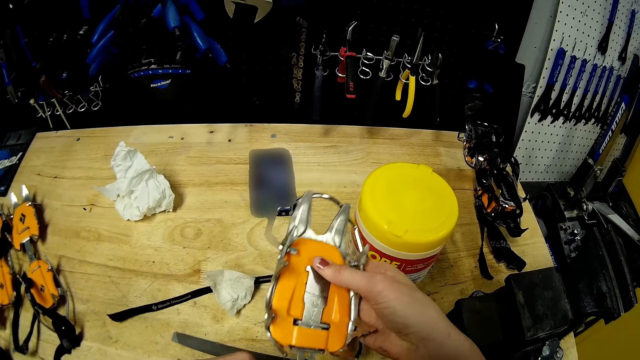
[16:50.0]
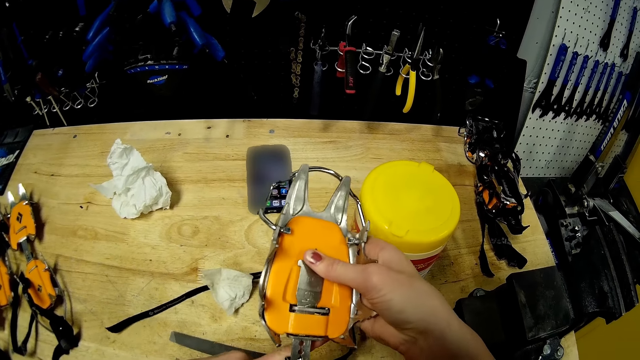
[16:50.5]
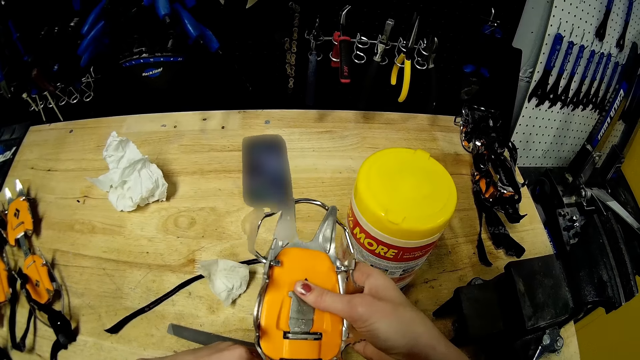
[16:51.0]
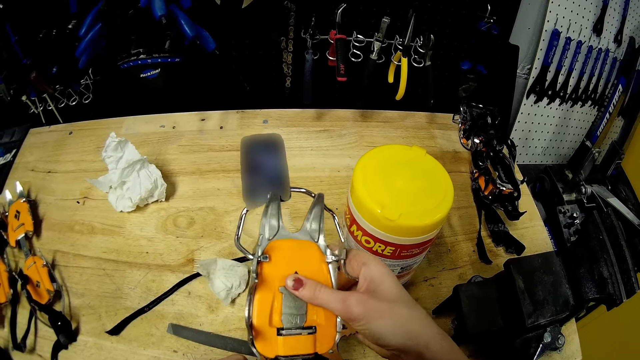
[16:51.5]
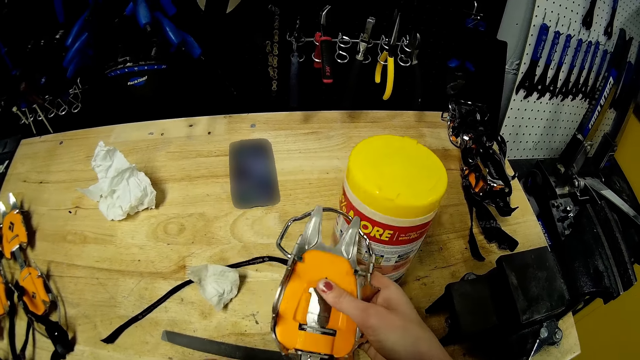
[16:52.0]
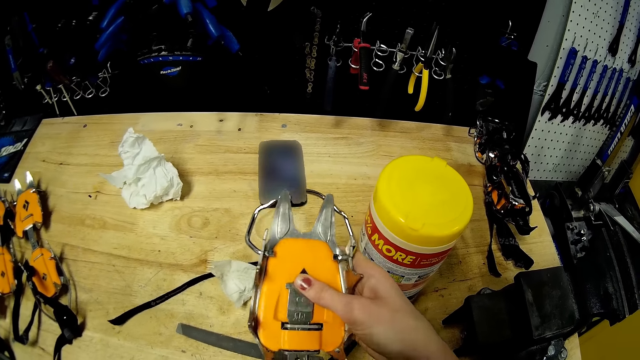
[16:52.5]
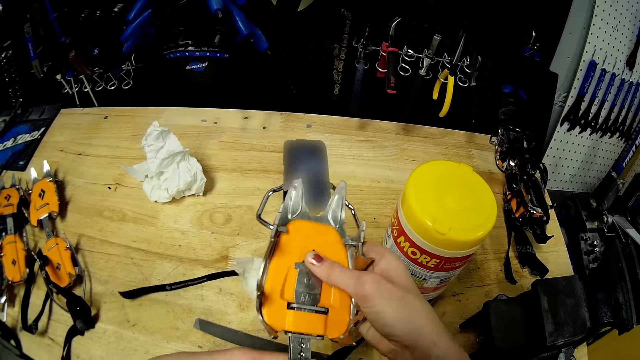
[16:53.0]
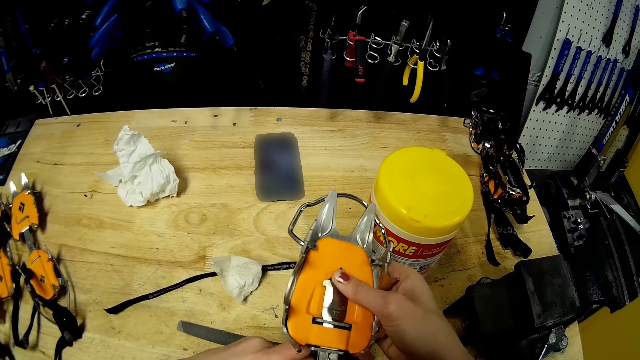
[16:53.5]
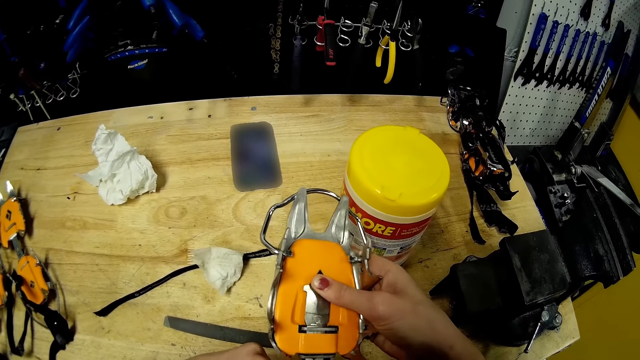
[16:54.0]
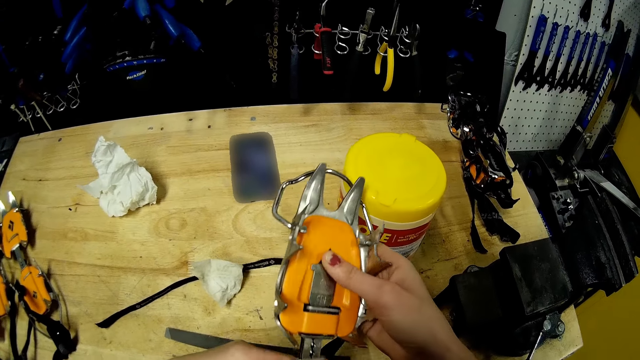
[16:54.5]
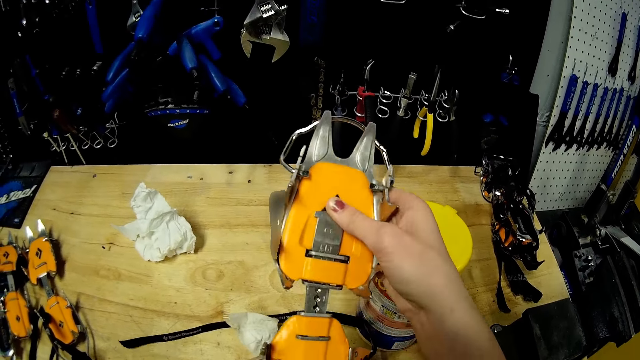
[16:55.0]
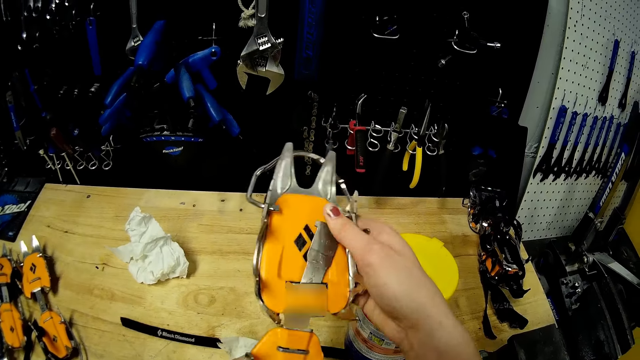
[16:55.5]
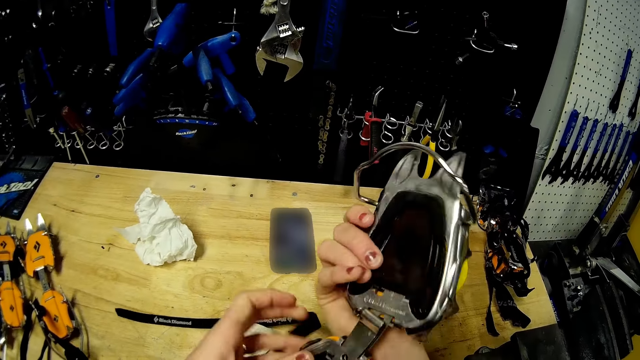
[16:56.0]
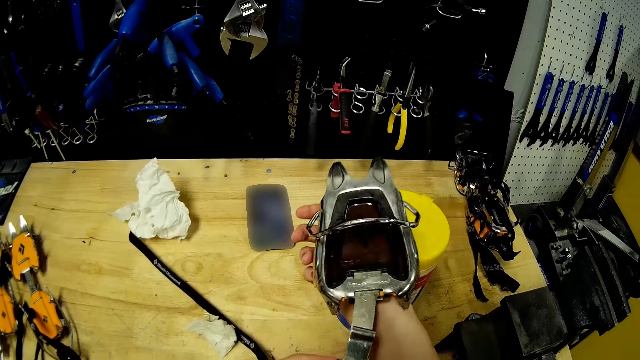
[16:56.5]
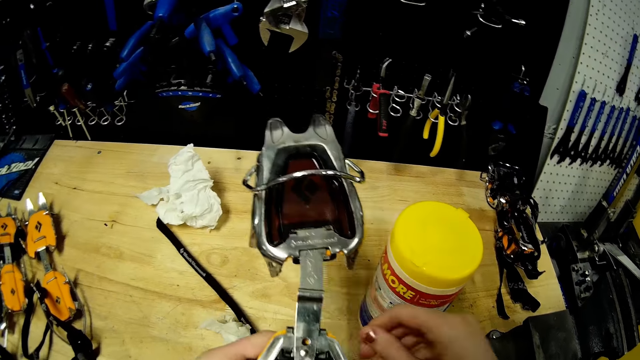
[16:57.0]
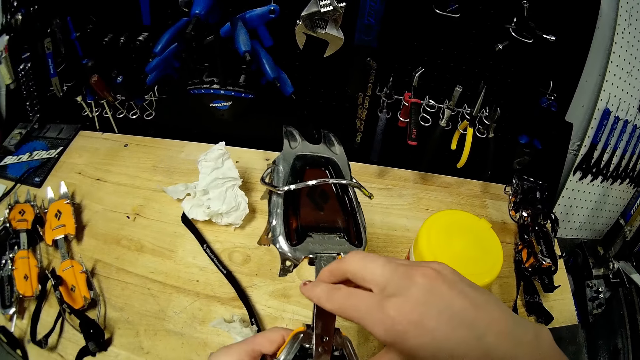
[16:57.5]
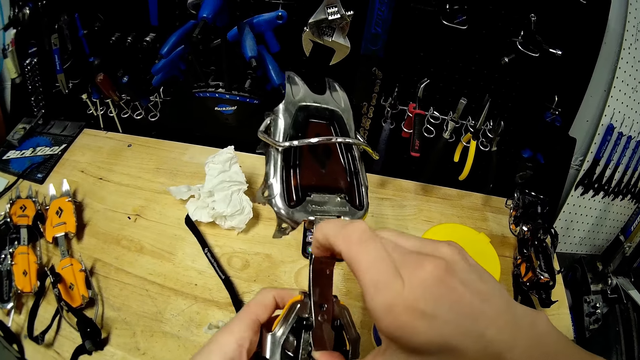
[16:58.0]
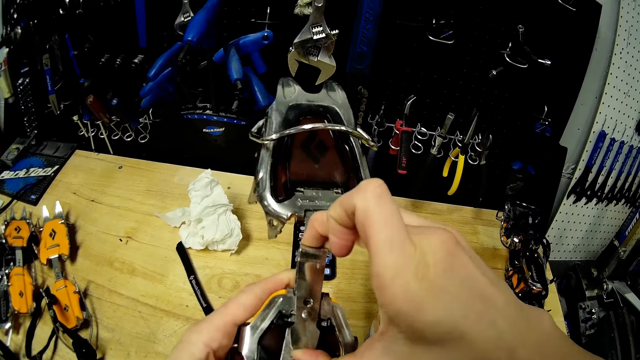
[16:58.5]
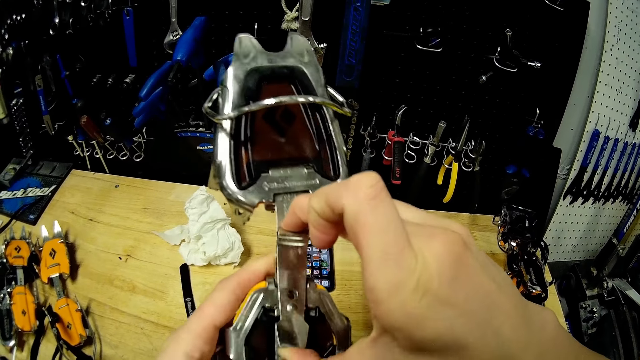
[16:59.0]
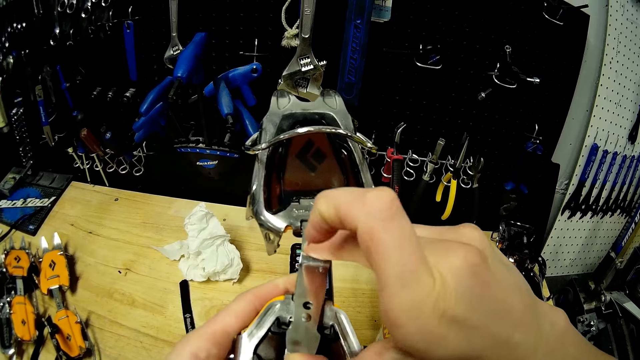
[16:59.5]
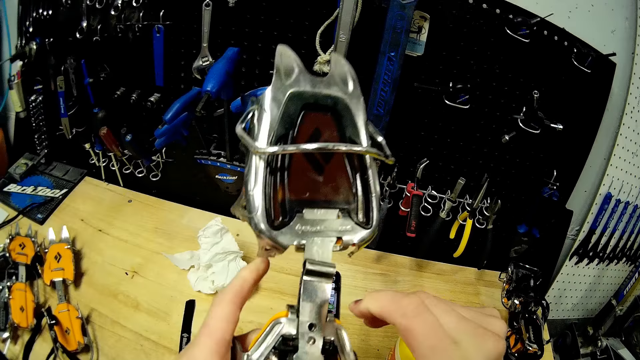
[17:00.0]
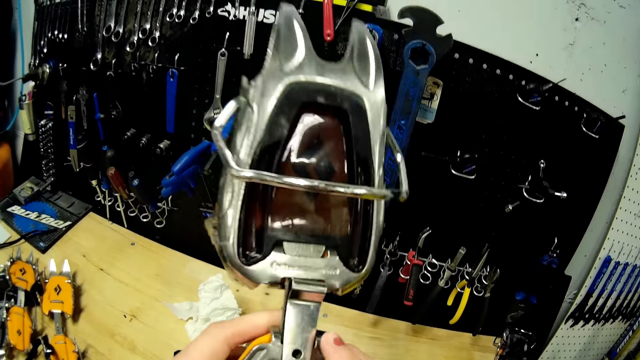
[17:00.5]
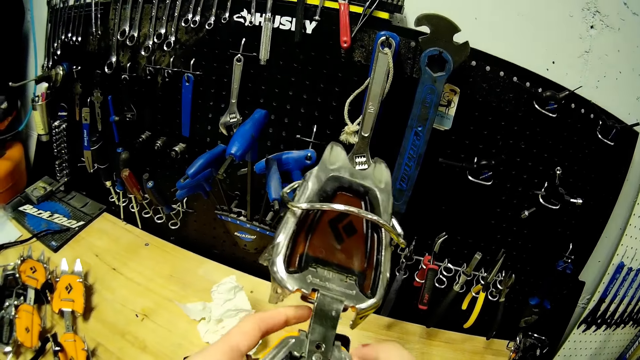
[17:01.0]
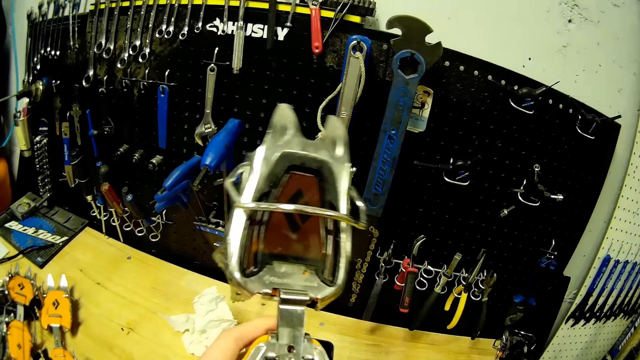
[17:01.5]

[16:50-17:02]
The camera wearer adjusts the center bar with her right hand.

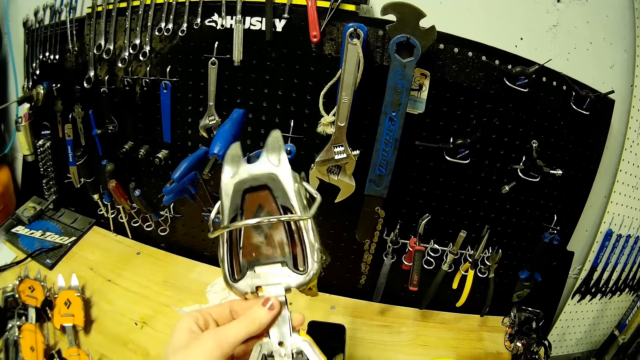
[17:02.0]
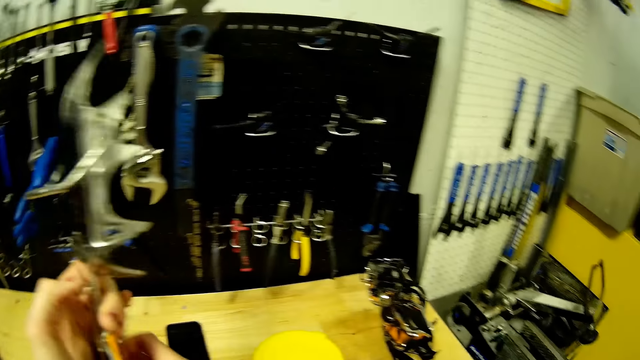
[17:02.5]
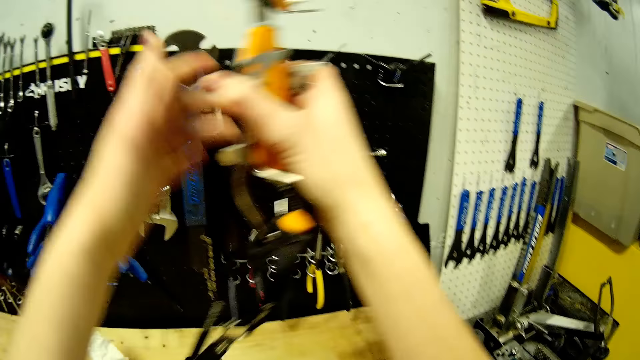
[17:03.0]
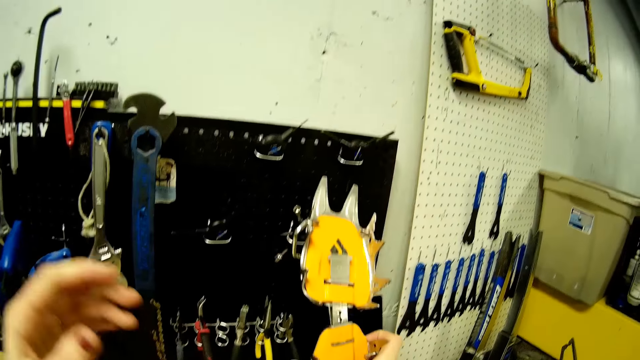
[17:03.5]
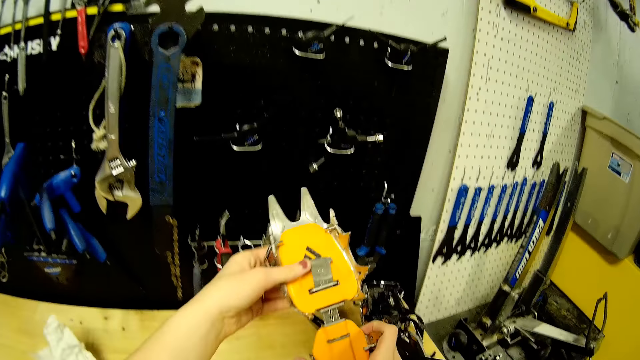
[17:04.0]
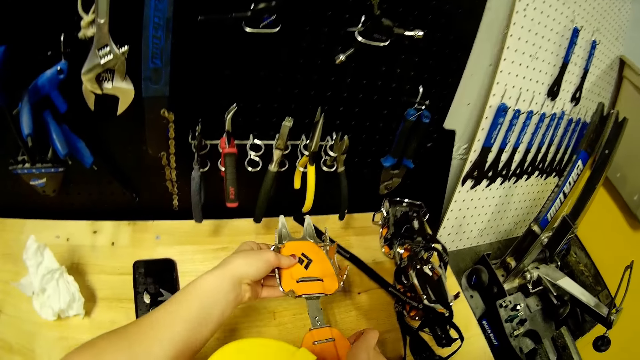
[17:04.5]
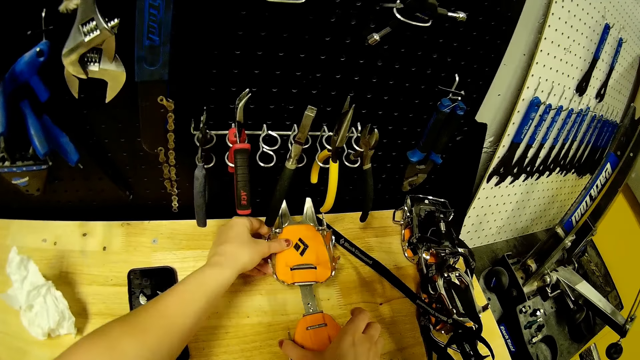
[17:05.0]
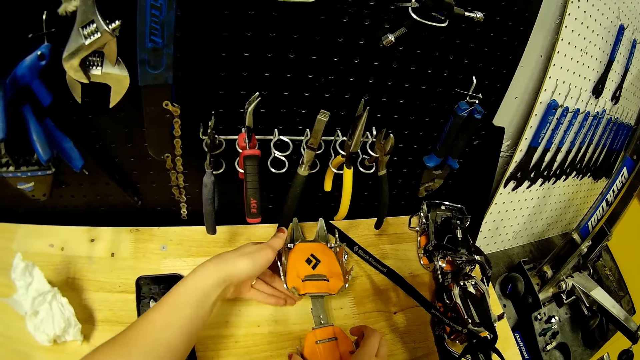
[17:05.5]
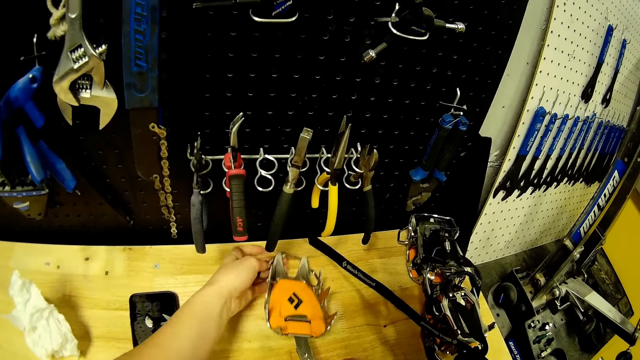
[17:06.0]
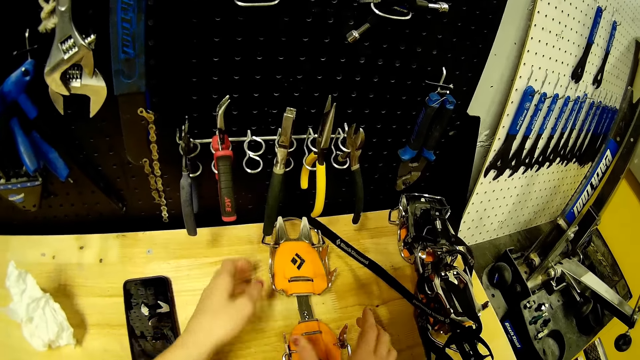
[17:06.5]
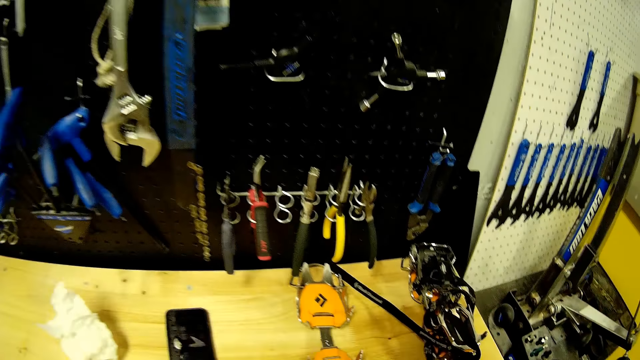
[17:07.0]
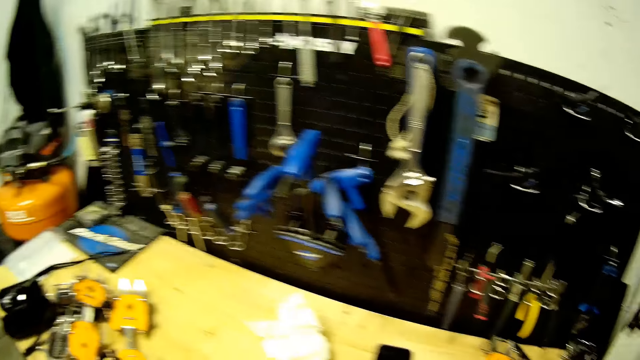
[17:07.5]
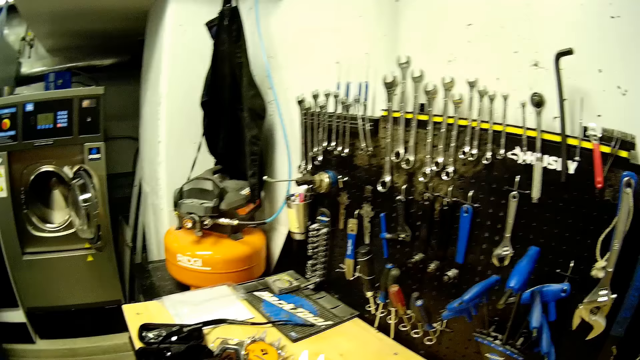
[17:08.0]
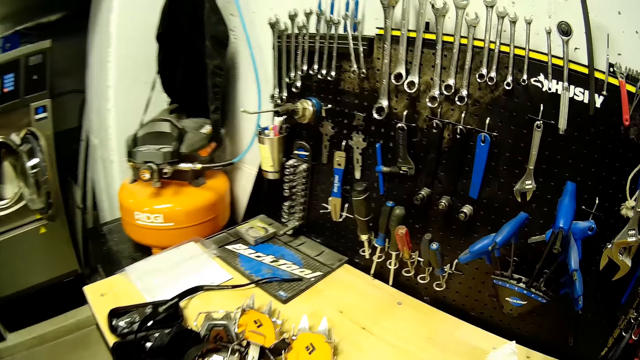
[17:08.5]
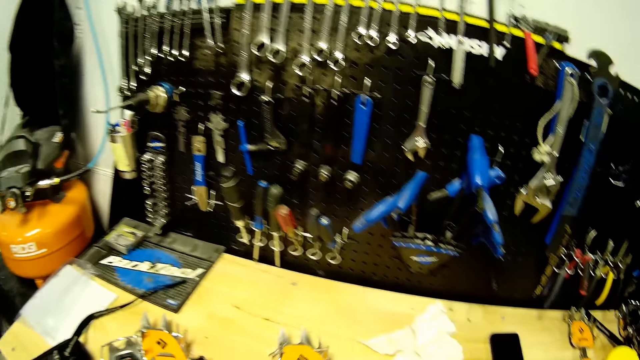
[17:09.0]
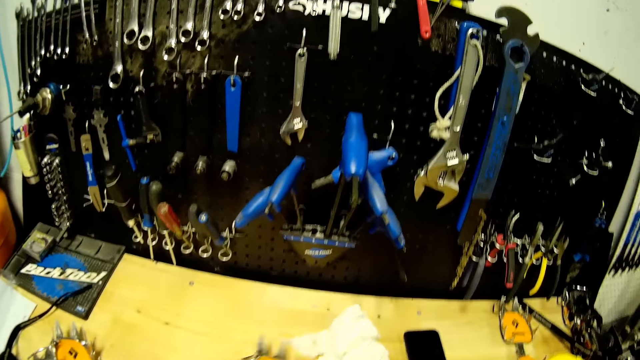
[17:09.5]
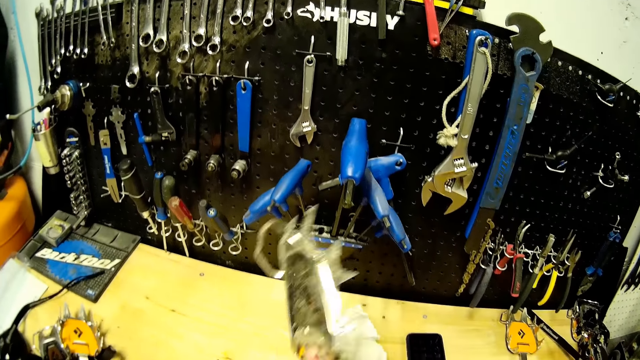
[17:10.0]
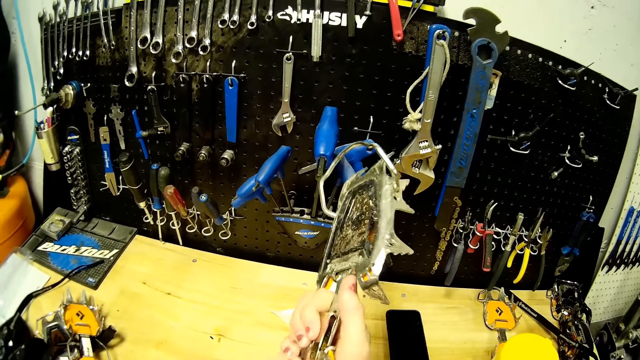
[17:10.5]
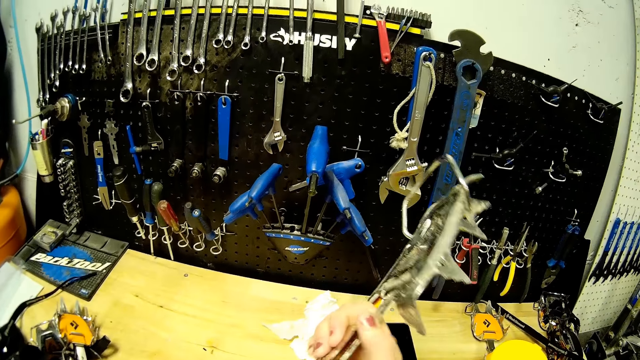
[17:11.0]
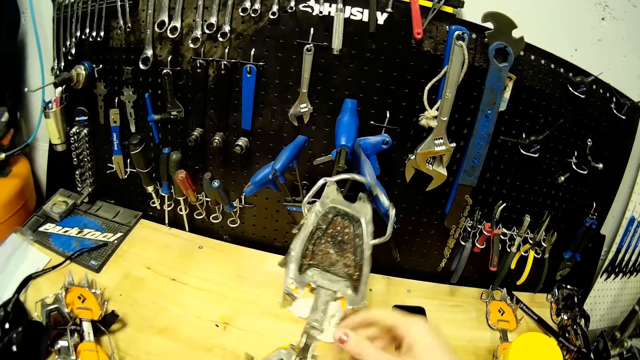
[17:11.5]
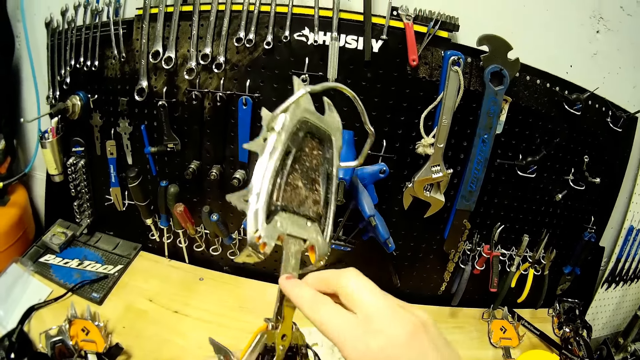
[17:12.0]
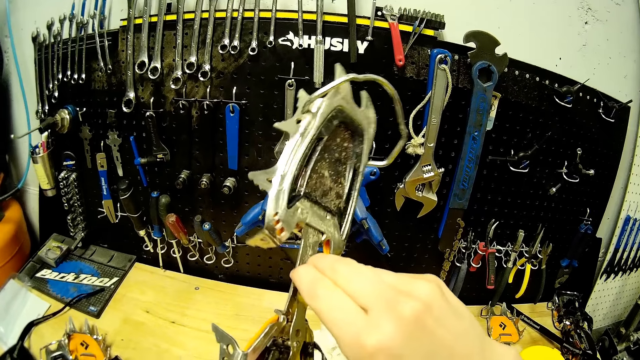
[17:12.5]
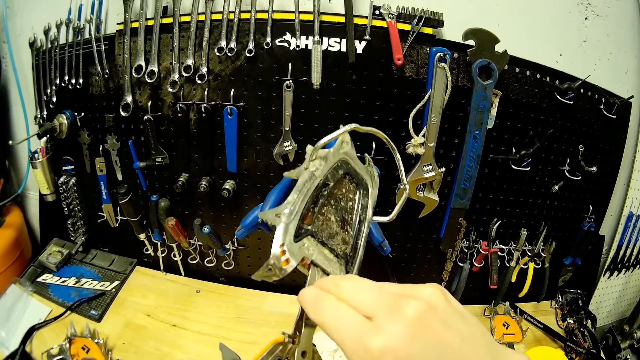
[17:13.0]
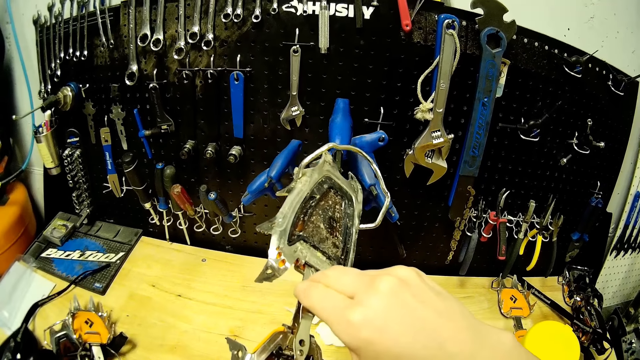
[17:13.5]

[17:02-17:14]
The camera wearer drops the strap crampon on the table with both hands. She picks the strap crampon on the table with her right hand. She dismantles the metals. She adjusts the center bar of the strap crampon with her right hand.
